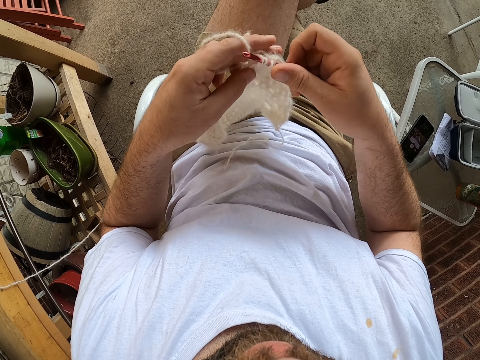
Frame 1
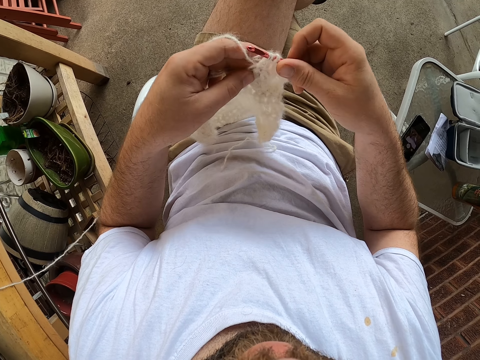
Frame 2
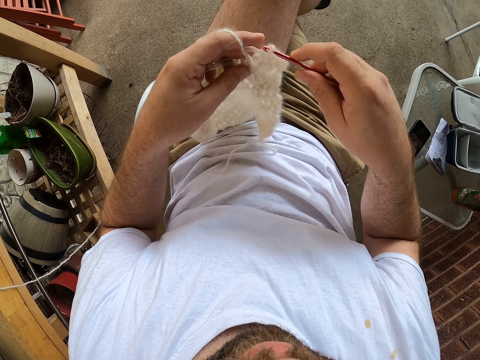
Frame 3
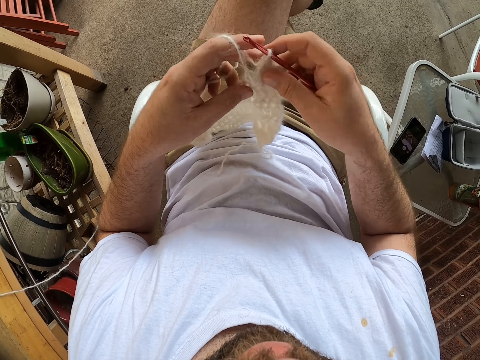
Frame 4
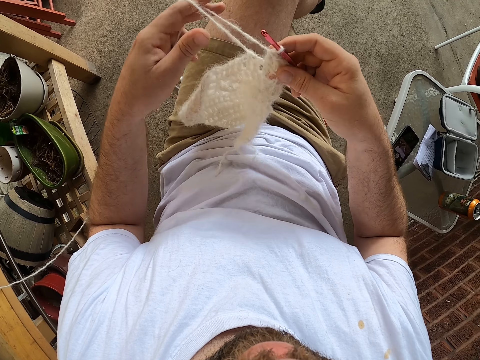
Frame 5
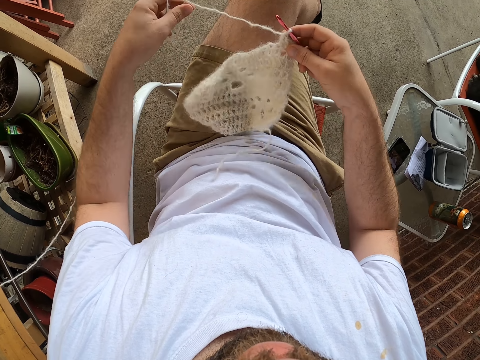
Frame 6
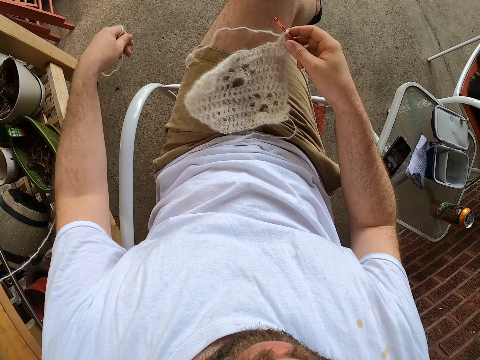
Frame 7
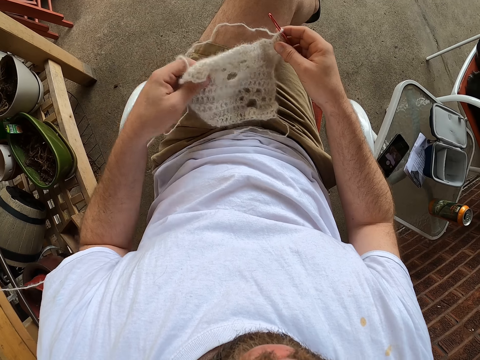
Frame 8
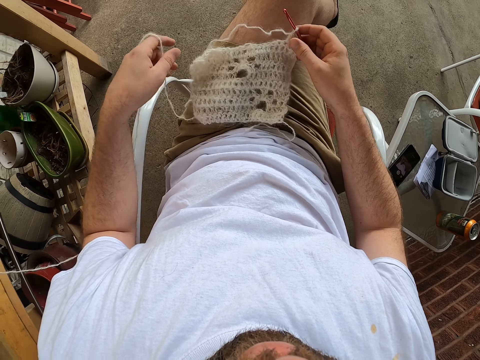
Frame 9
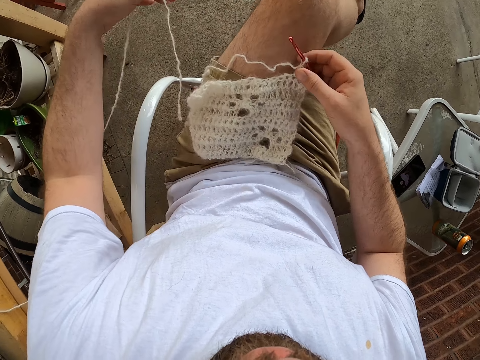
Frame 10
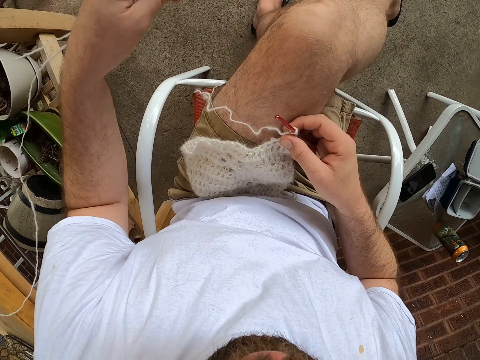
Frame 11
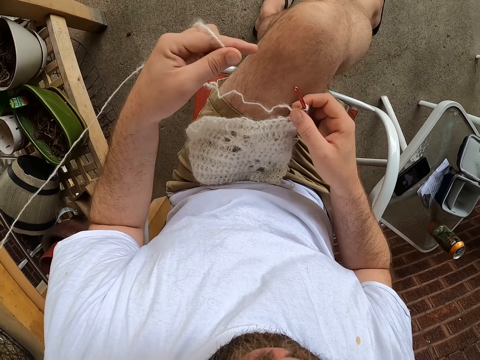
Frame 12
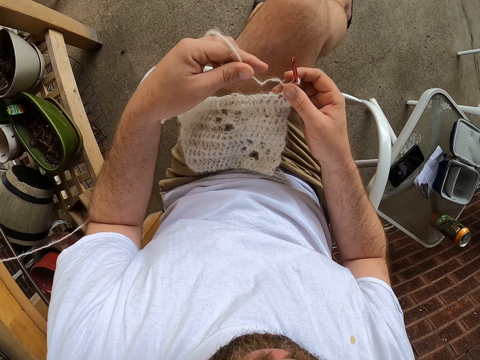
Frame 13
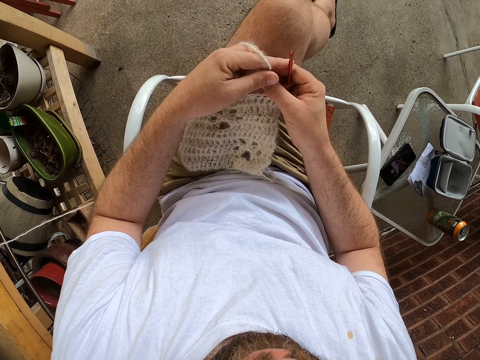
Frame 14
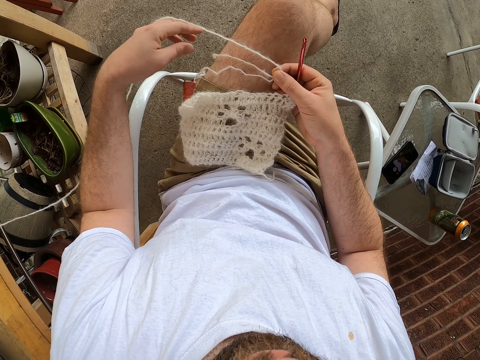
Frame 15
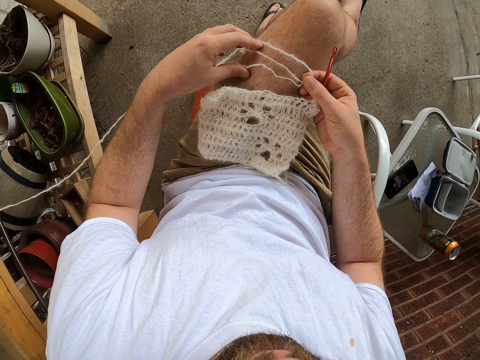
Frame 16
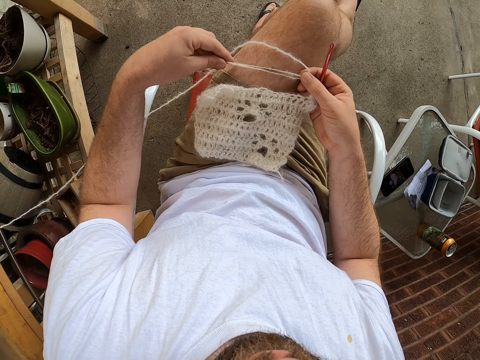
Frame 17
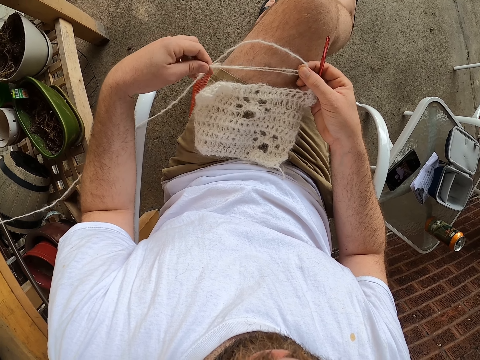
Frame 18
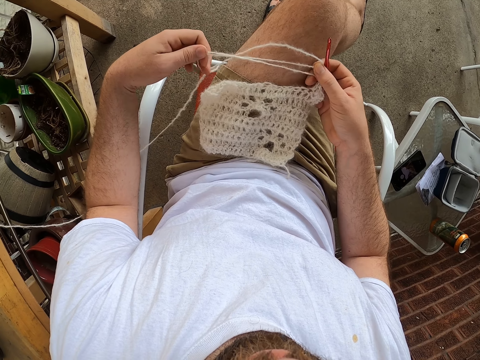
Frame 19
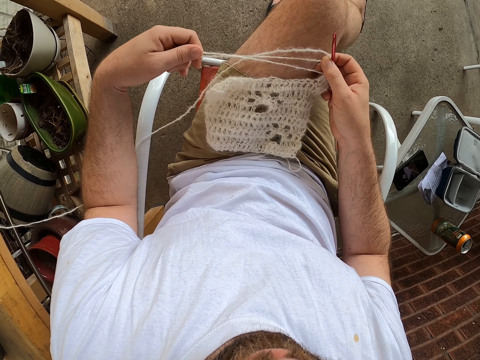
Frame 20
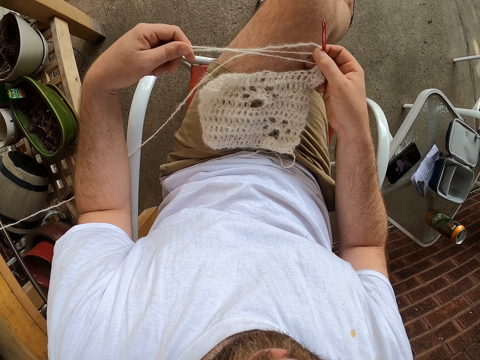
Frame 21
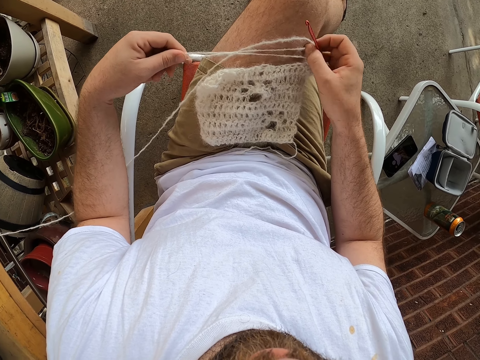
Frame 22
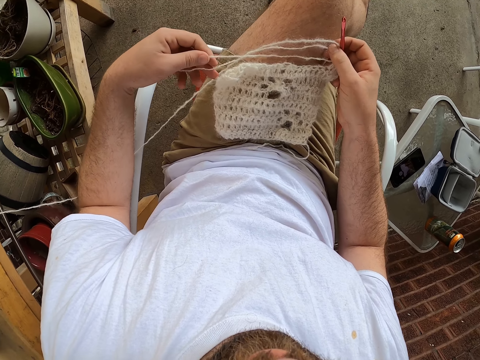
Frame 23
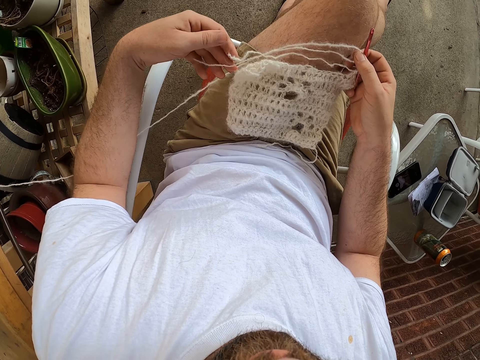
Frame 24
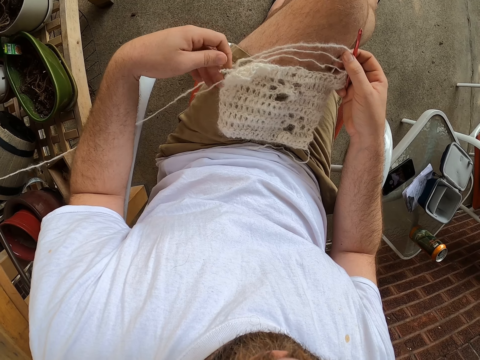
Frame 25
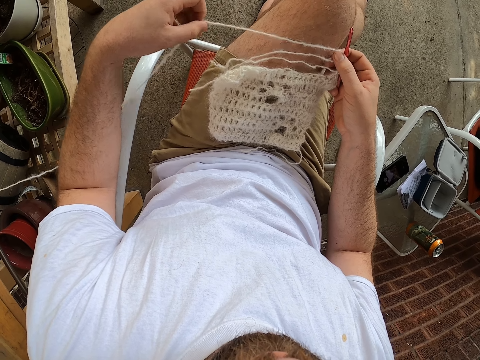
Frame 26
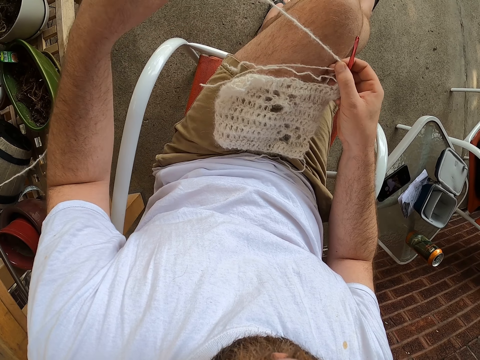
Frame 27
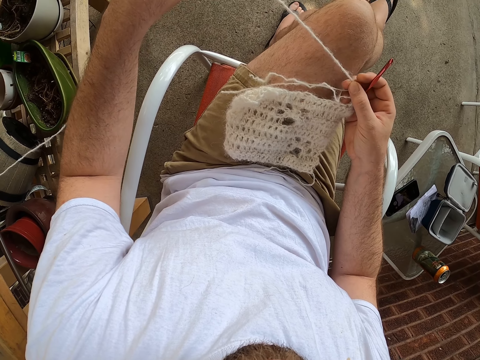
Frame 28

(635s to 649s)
The camera wearer pulls the yarn from the scarf. They spread the fabric. They align the strings on the thigh.

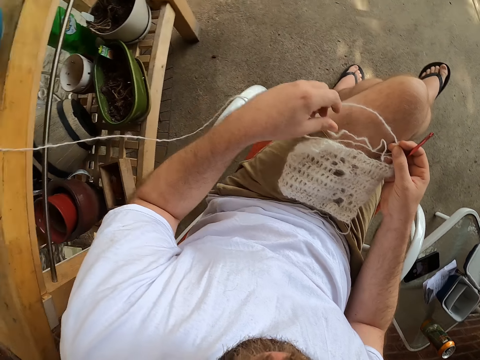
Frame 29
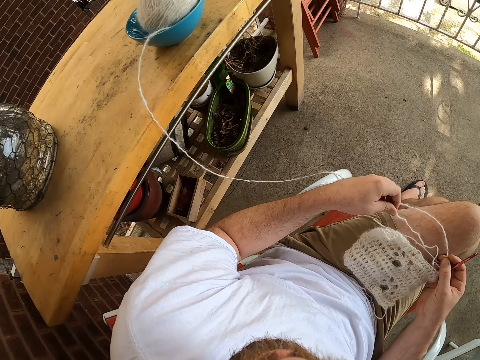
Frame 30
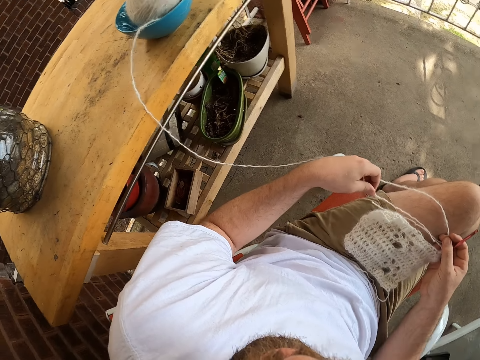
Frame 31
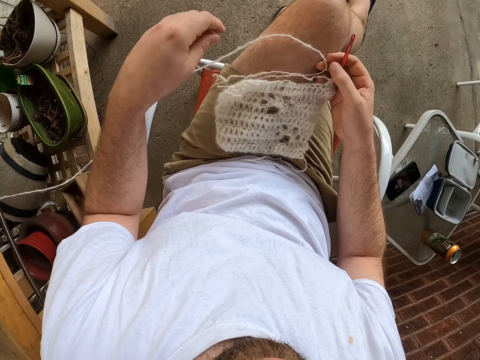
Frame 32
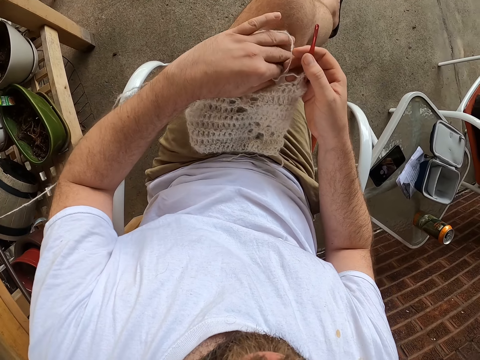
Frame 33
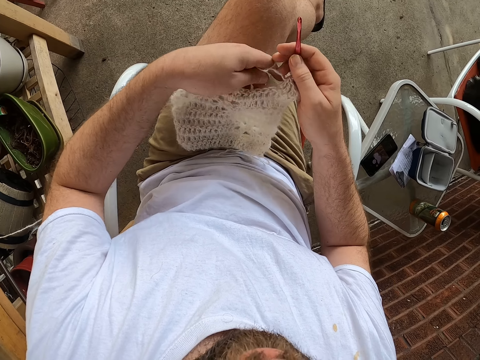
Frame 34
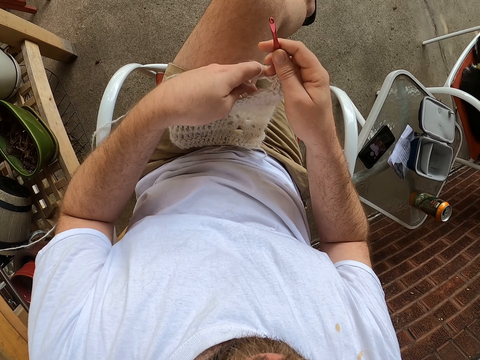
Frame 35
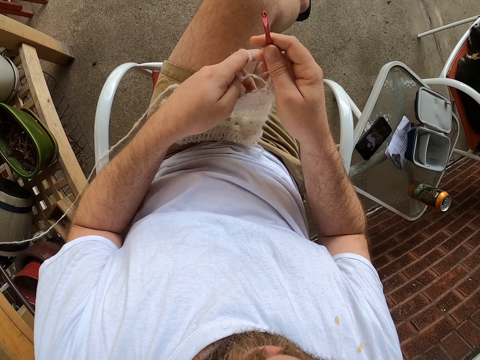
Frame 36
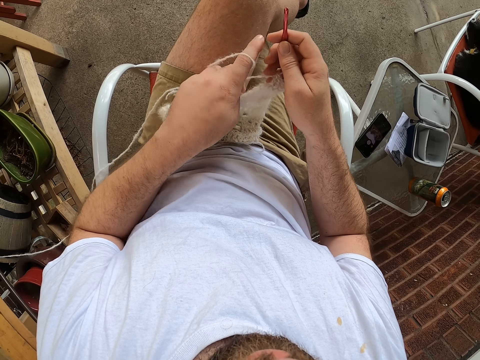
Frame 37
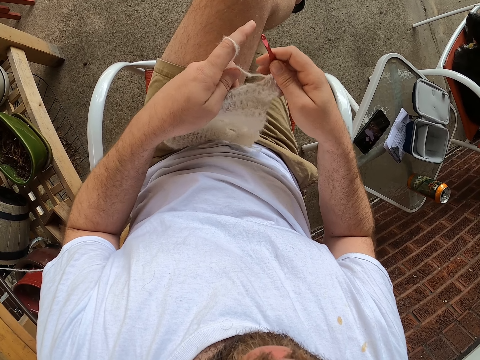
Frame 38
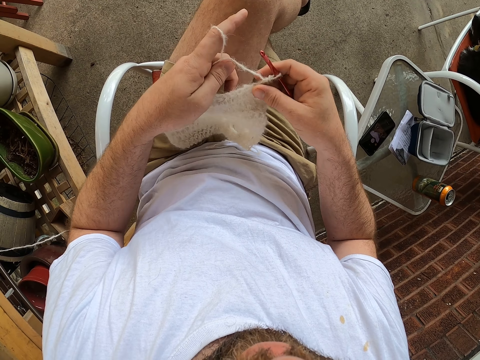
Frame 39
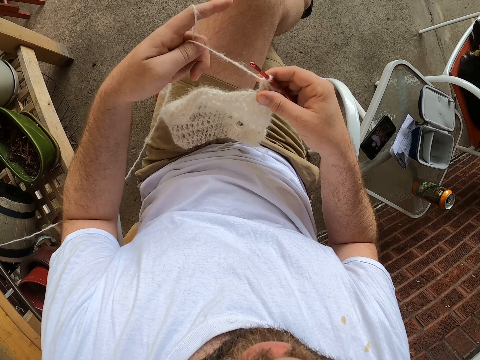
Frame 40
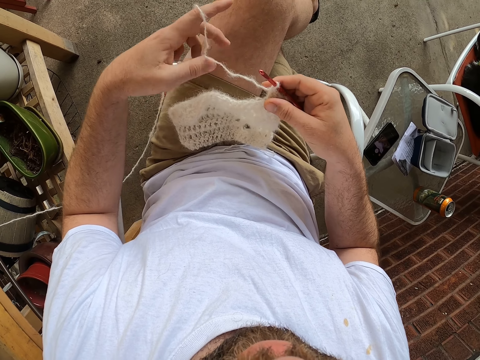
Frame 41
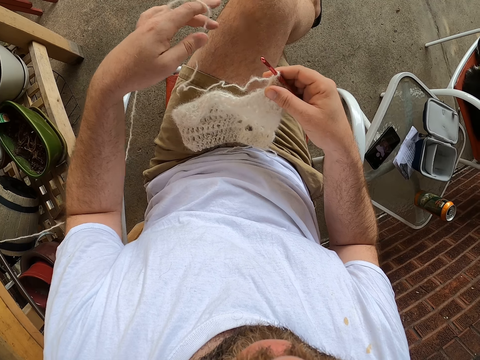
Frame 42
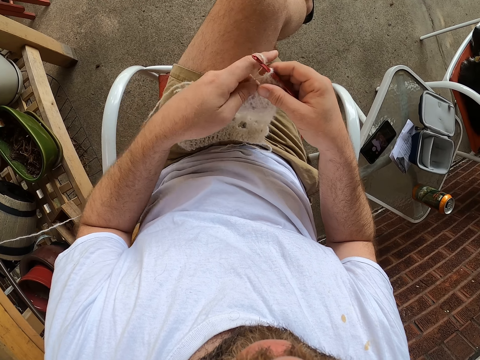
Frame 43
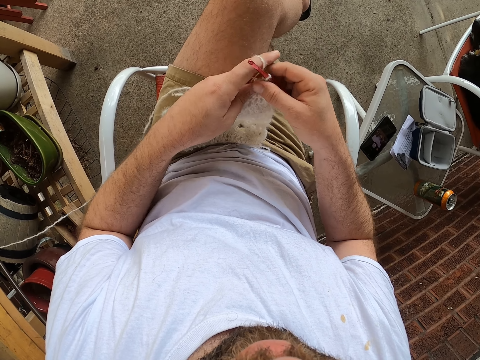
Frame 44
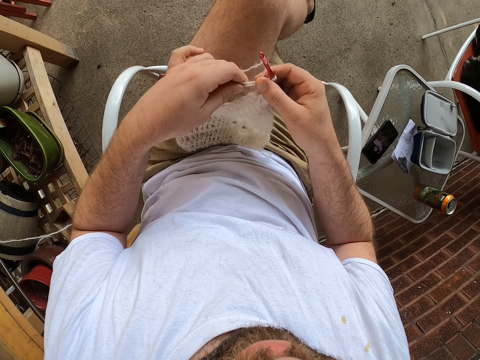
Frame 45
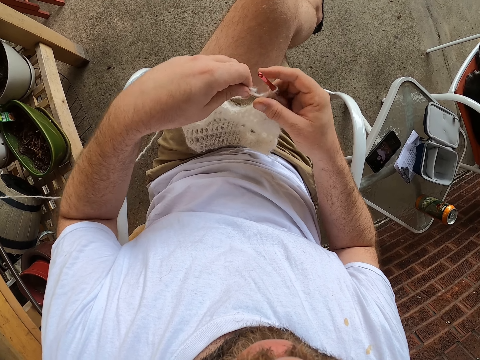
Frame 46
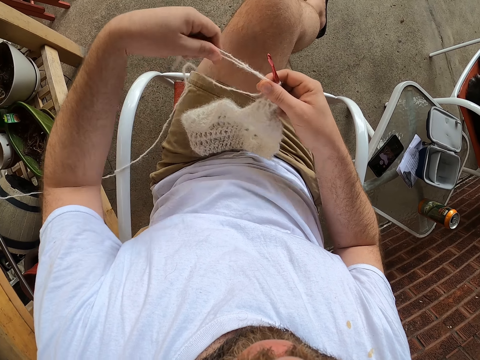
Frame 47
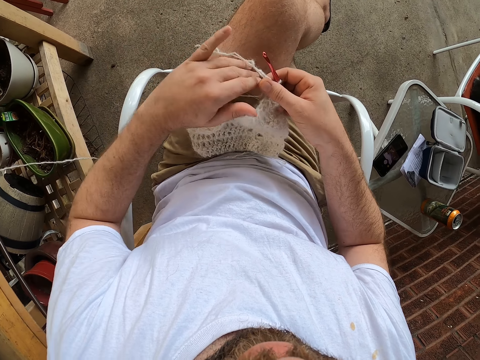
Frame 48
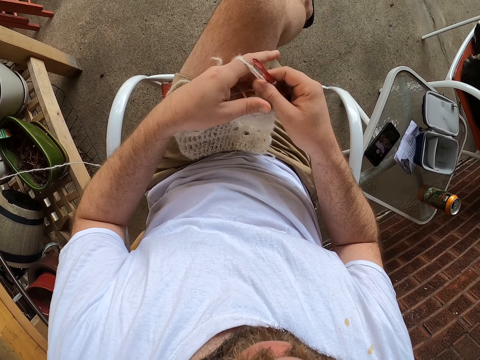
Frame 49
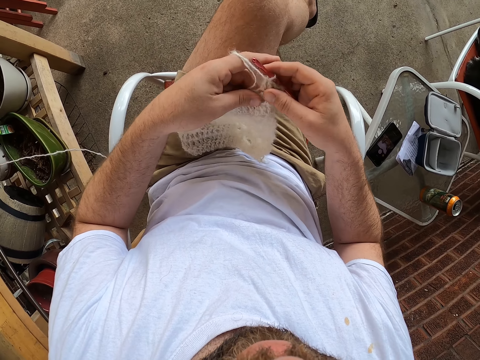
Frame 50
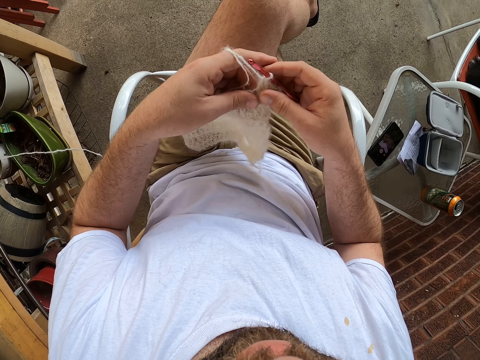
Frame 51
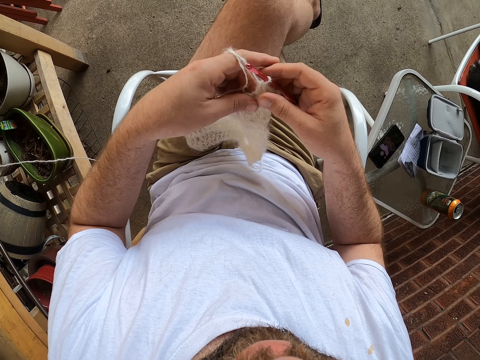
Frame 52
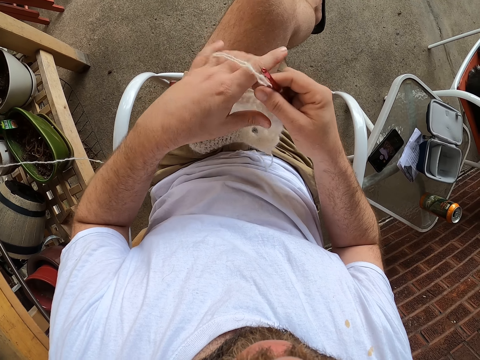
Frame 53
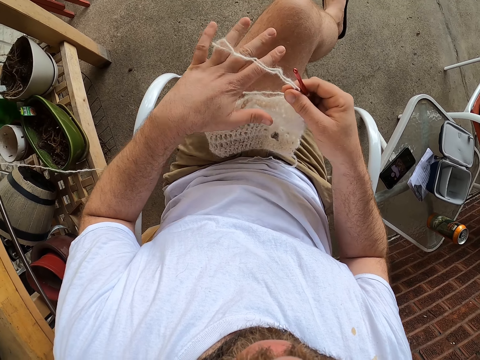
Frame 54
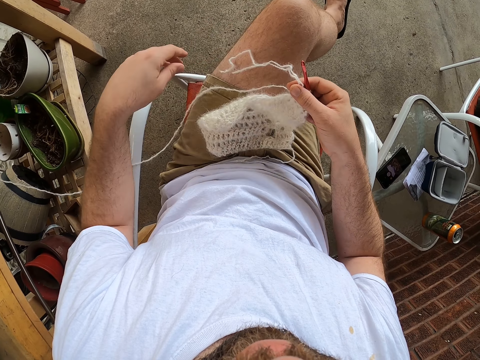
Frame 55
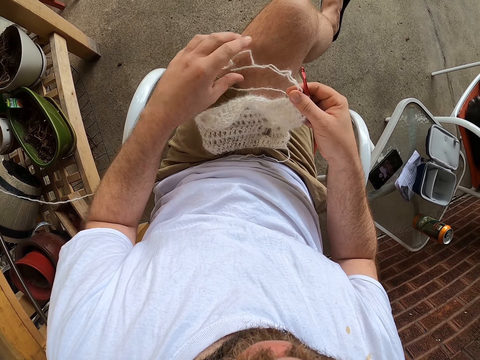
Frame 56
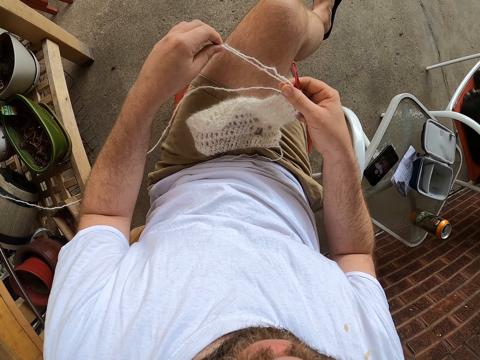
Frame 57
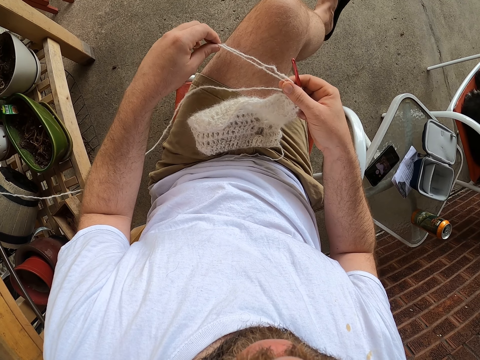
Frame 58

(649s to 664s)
The camera wearer places the strings around the fingers. He wraps the yarn over his left hand's fingers. He pulls the yarn from over his left hand's fingers.
